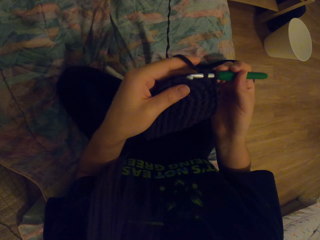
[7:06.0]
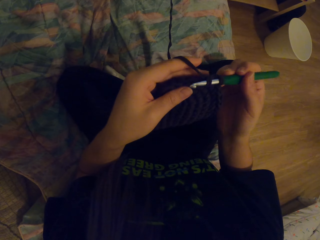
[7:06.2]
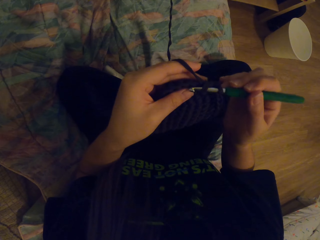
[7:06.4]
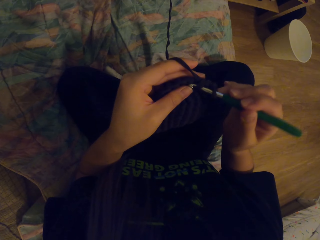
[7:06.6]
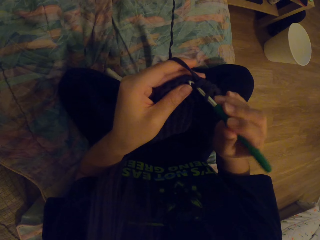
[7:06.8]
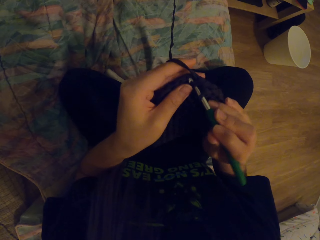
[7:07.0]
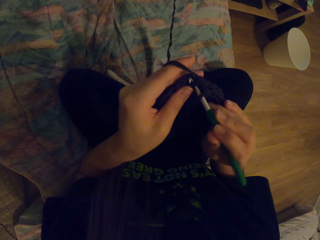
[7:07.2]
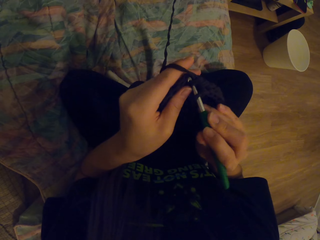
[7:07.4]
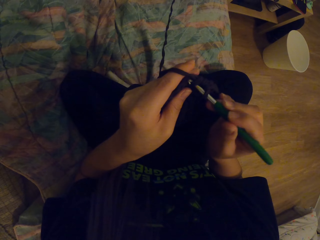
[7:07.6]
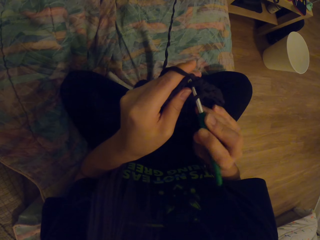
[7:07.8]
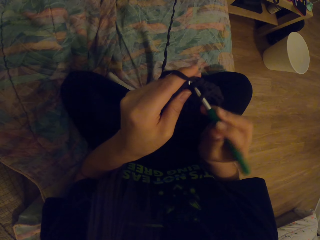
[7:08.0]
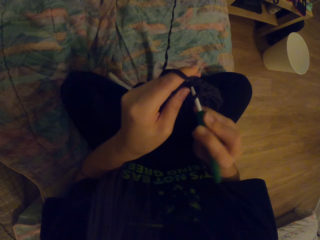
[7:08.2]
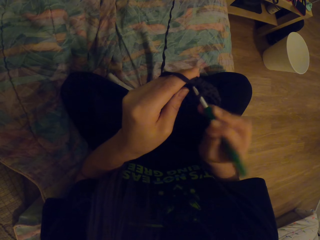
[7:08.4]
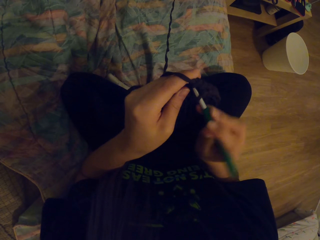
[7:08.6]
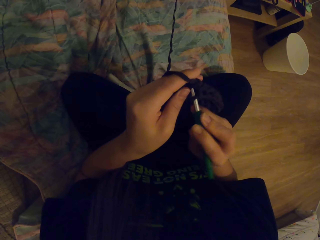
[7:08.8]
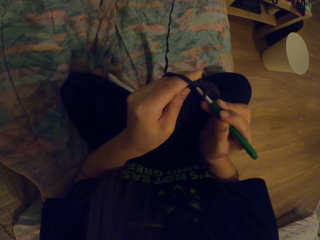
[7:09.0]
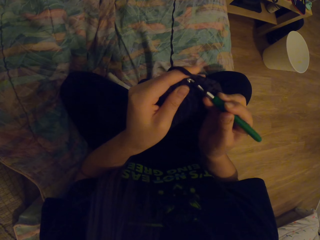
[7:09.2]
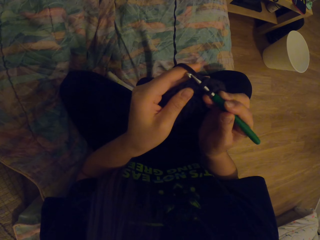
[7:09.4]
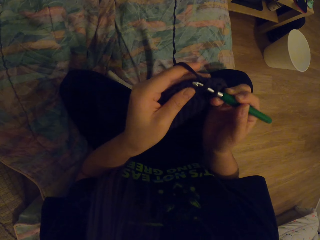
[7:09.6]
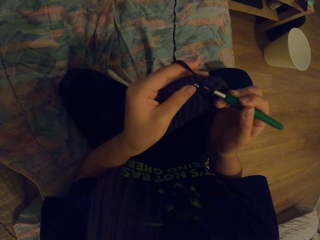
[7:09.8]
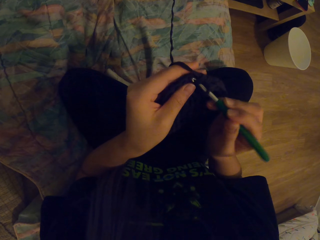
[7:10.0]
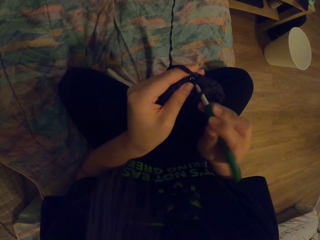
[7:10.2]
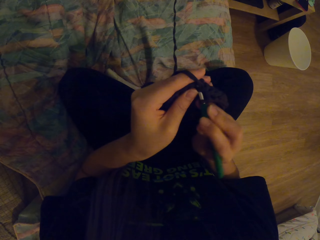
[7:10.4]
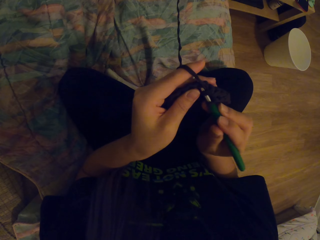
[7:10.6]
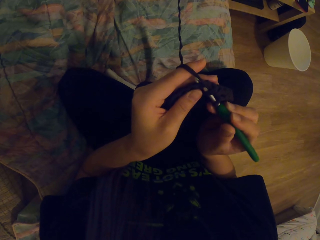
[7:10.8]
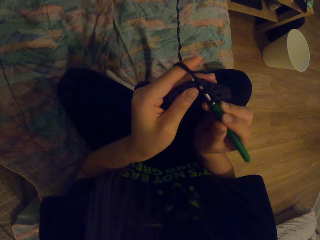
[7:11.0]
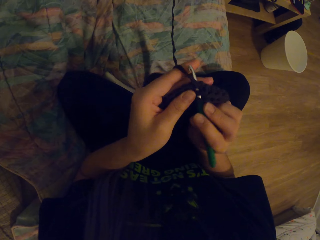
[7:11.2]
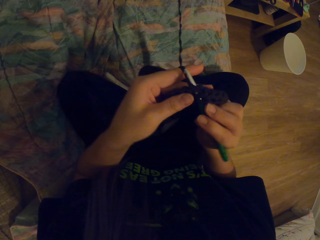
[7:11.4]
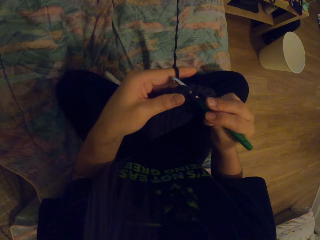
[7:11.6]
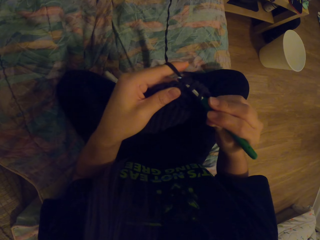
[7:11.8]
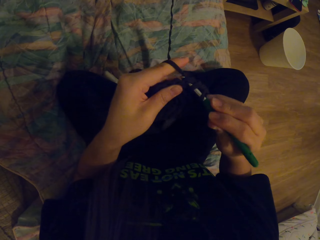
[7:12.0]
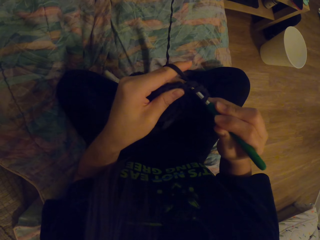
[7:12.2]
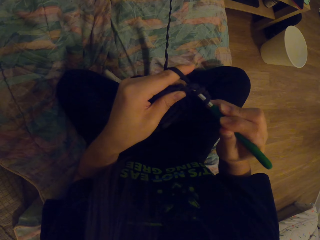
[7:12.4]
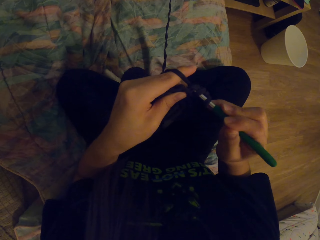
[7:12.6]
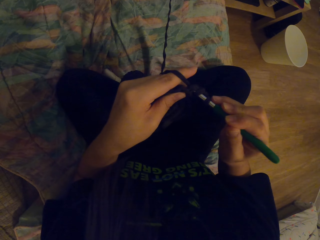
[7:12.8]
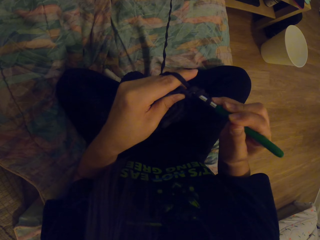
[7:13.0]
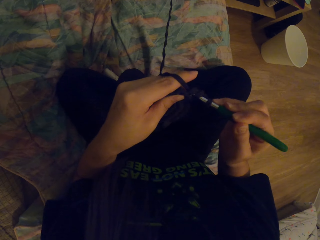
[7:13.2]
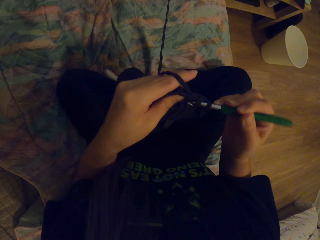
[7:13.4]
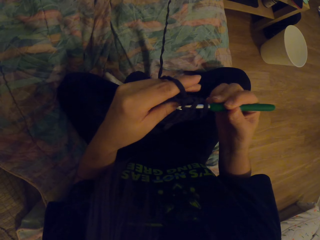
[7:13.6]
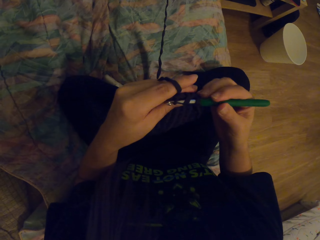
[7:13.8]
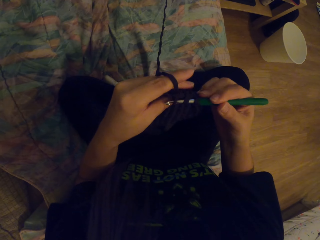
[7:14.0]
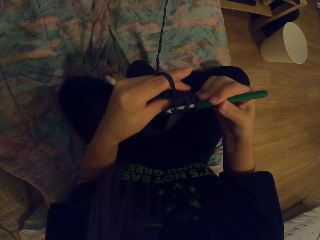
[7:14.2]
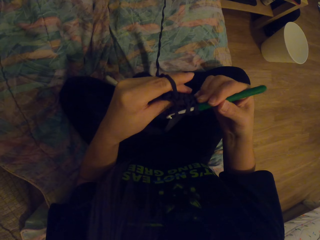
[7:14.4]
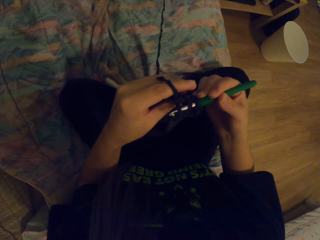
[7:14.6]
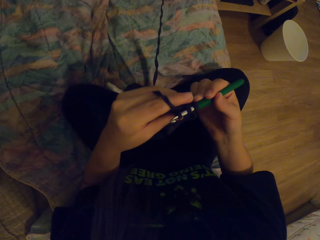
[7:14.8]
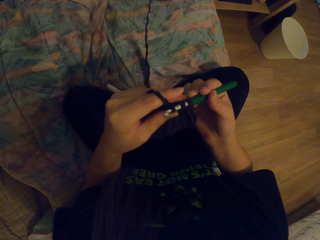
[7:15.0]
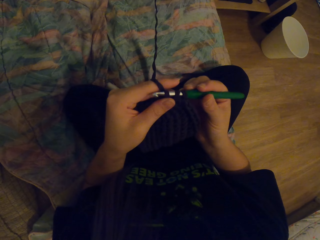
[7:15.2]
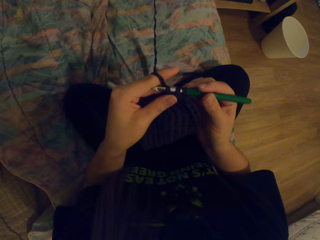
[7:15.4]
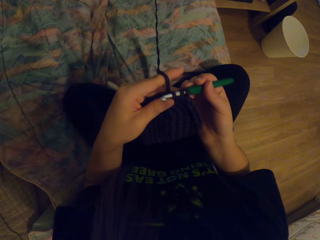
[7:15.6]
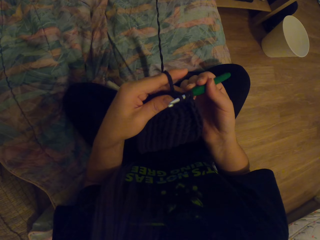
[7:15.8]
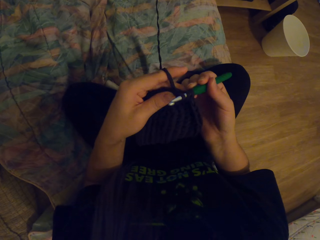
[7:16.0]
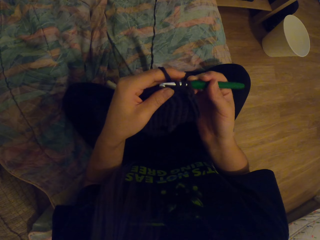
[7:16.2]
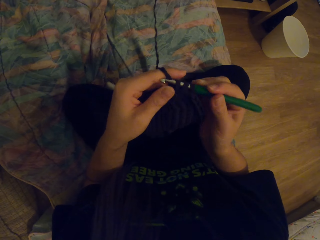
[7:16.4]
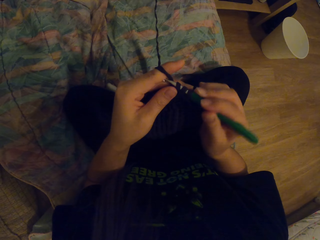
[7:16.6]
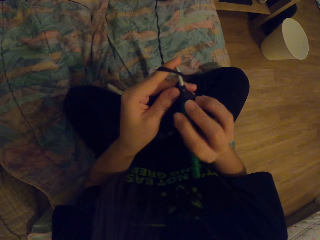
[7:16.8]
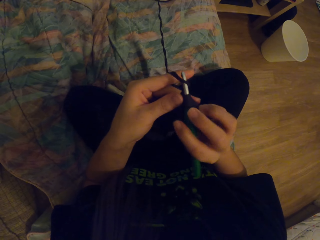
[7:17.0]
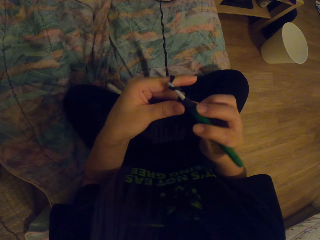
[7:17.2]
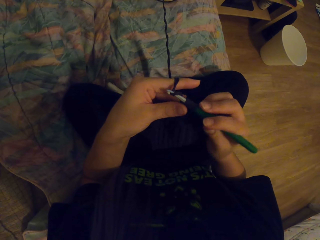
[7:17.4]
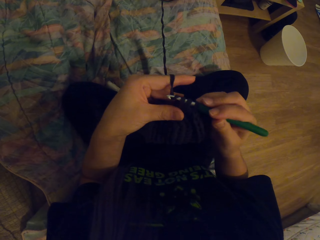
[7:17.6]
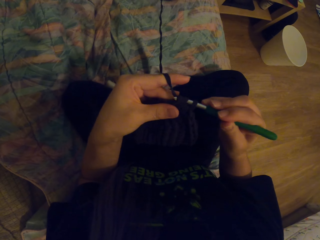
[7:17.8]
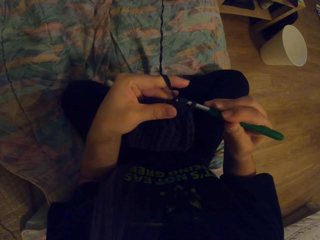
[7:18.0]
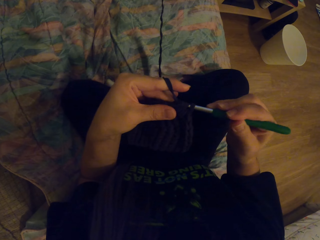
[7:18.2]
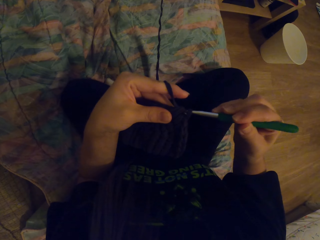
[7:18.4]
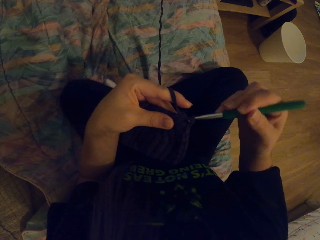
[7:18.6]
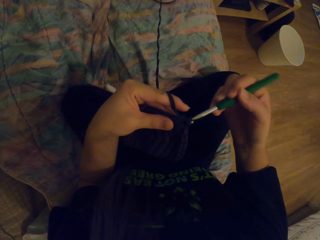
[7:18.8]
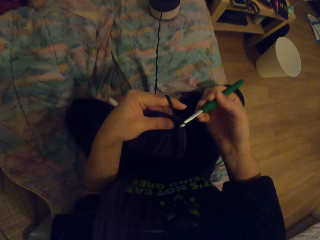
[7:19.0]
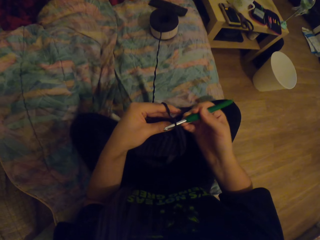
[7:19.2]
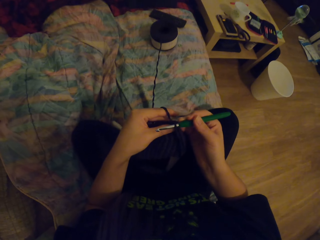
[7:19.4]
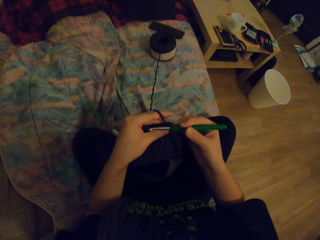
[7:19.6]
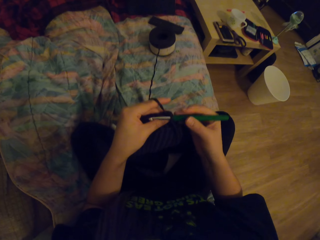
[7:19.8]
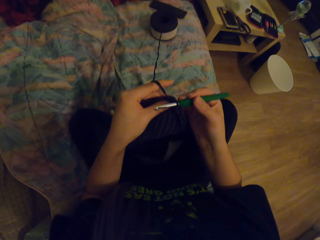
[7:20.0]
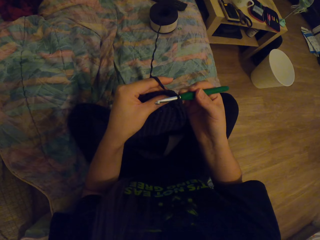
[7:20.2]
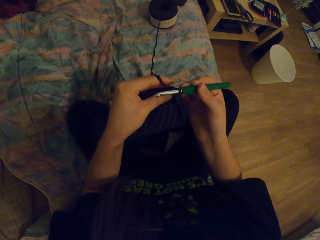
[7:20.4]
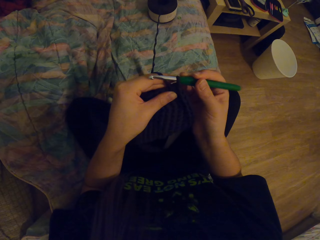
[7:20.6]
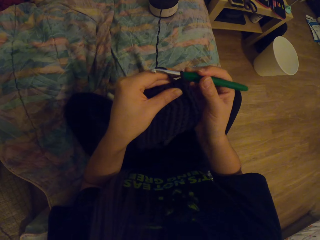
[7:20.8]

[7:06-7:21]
The camera wearer pulls the yarn with the hook. They crochet a garment using the yarn and the hook.

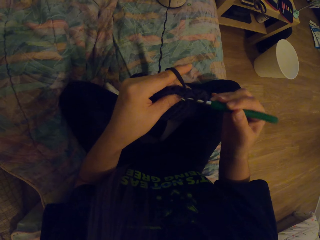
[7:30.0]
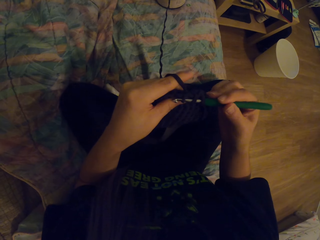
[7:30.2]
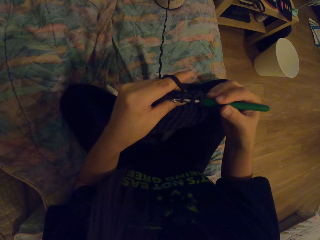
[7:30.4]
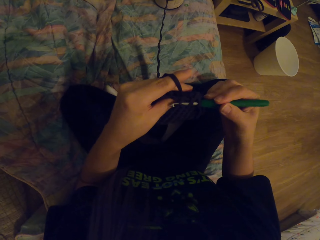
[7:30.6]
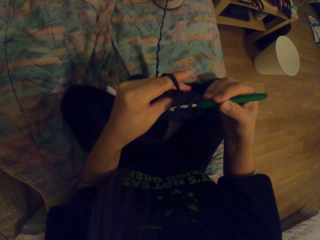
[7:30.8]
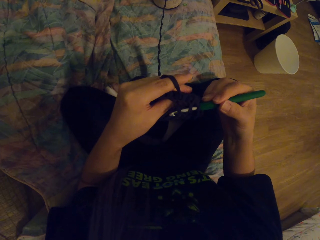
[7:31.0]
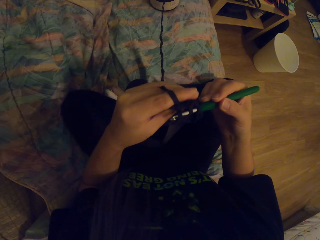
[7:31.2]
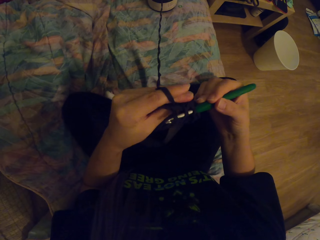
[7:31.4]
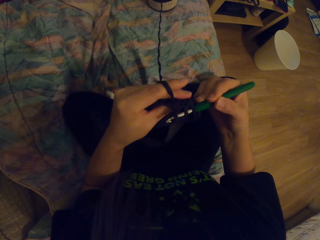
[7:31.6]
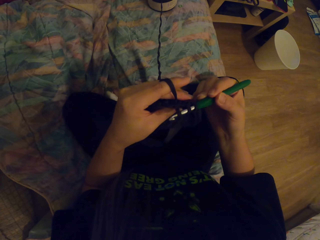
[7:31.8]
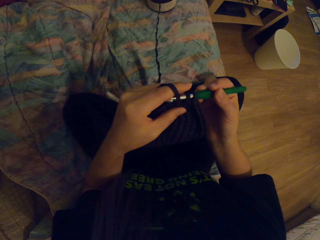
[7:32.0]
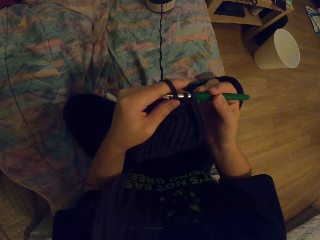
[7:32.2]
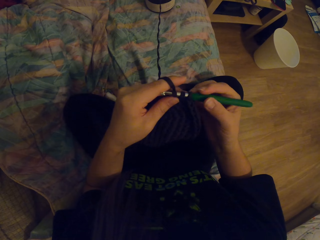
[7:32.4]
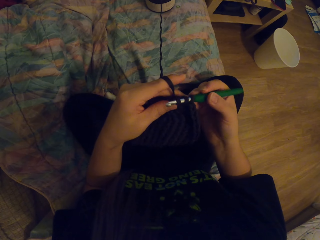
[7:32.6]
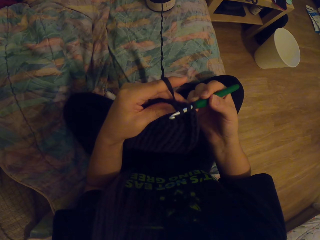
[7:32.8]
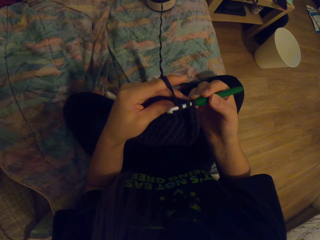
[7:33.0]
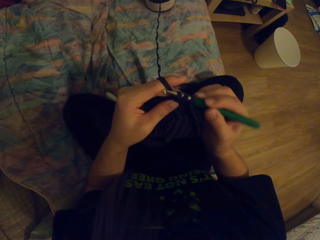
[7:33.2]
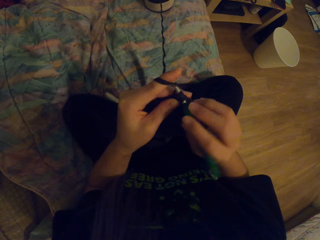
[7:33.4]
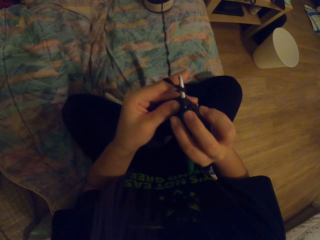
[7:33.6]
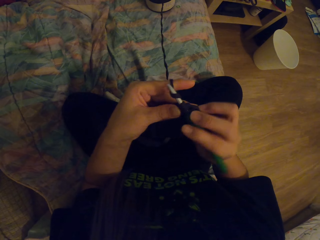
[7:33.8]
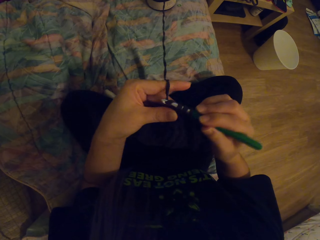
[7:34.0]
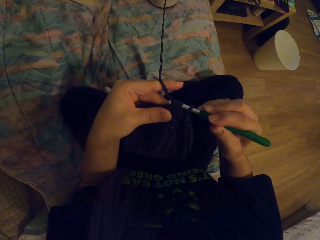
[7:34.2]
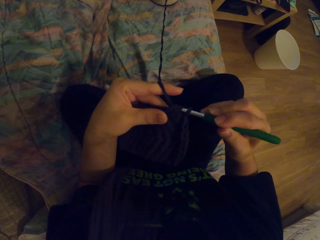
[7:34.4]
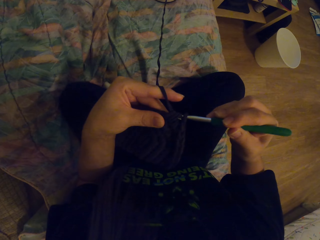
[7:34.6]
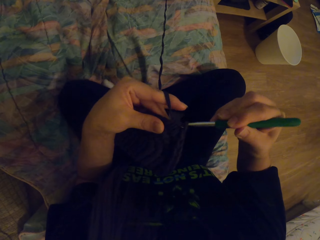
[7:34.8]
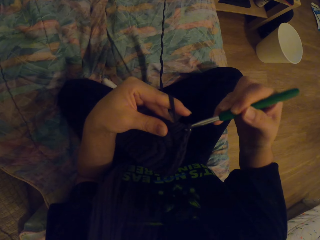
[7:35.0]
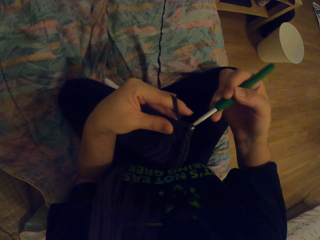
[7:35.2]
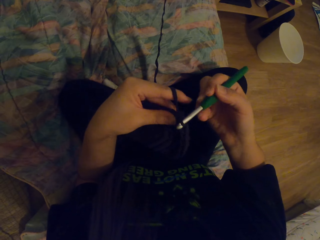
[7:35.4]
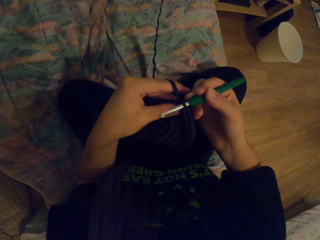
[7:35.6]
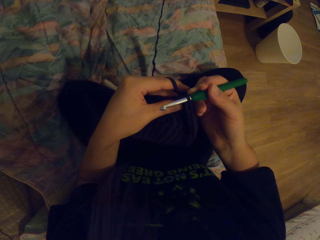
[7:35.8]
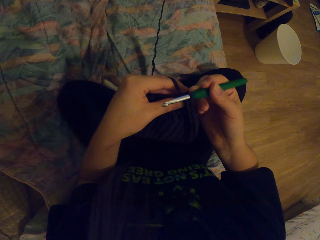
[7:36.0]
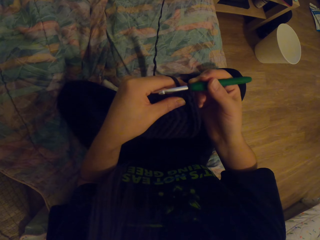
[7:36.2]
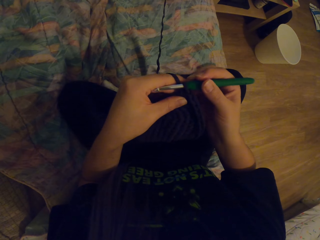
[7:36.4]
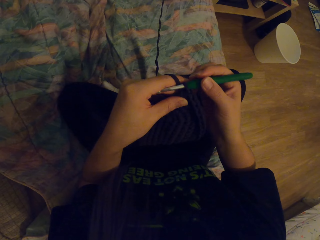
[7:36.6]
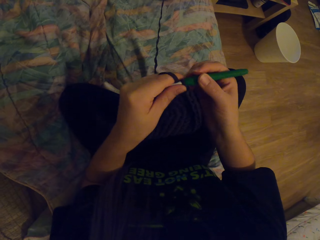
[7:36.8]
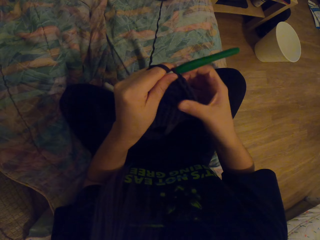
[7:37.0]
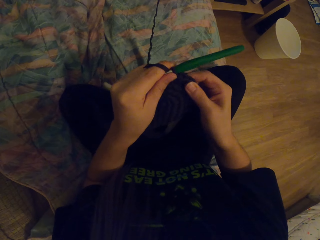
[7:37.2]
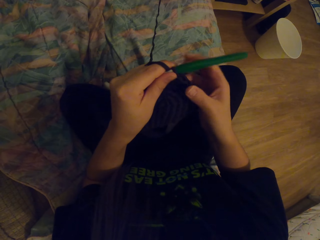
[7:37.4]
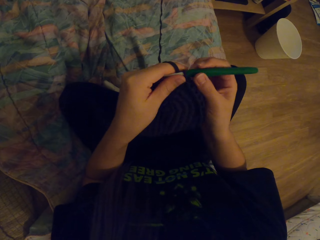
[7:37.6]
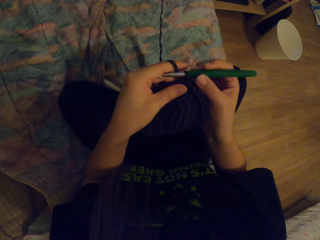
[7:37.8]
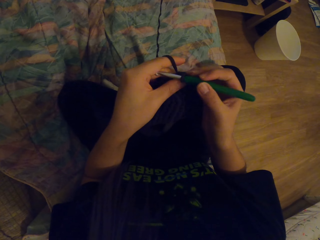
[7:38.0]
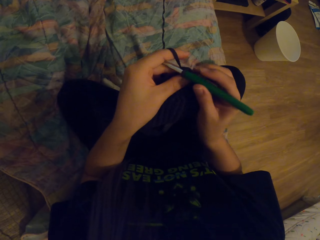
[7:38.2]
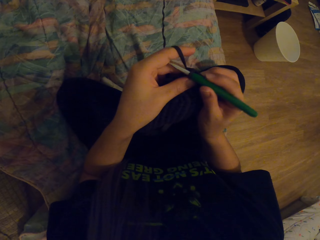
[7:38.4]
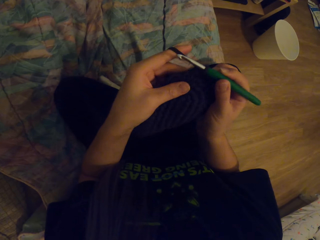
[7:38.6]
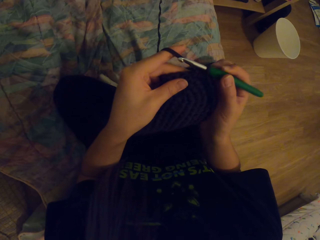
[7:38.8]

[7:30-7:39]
The camera wearer pulls the yarn with the hook. They crochet a garment using the yarn and the hook.
